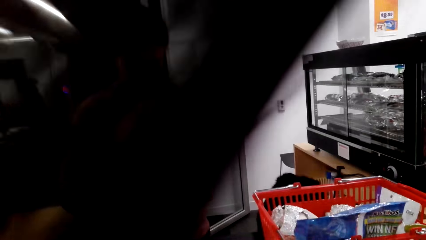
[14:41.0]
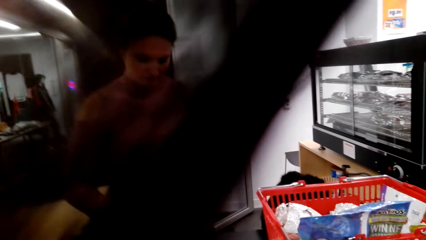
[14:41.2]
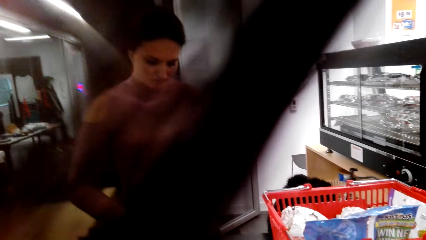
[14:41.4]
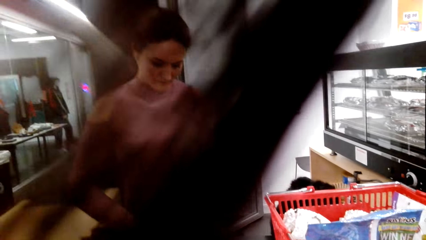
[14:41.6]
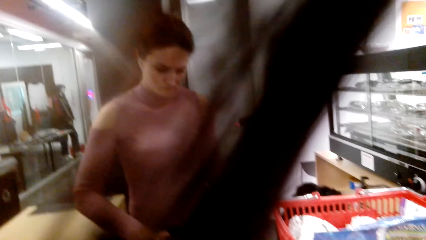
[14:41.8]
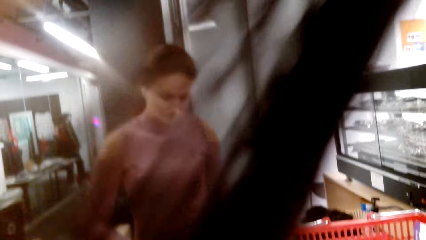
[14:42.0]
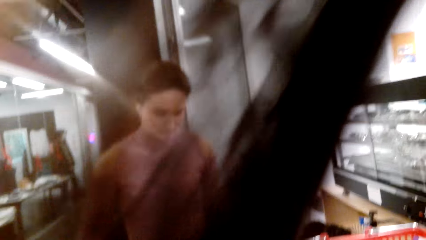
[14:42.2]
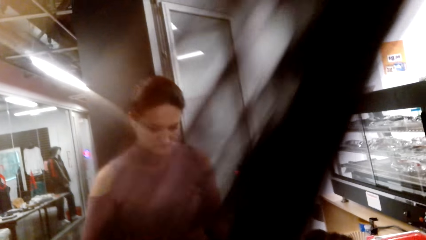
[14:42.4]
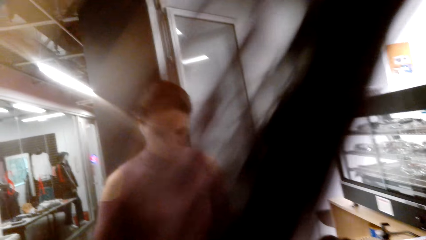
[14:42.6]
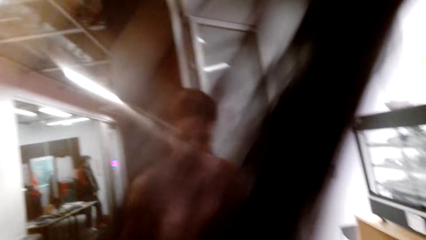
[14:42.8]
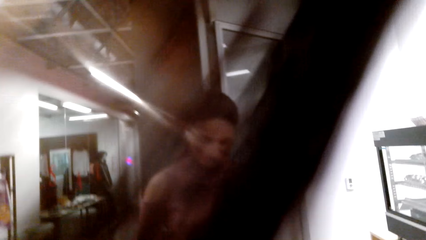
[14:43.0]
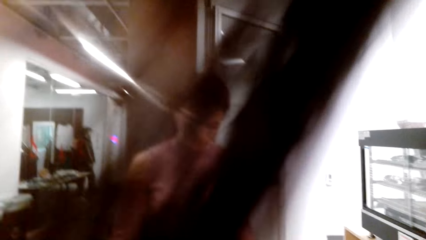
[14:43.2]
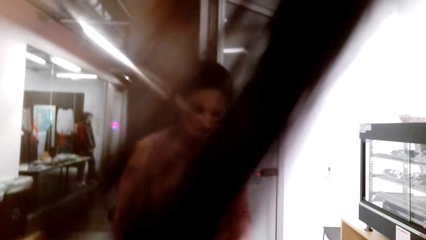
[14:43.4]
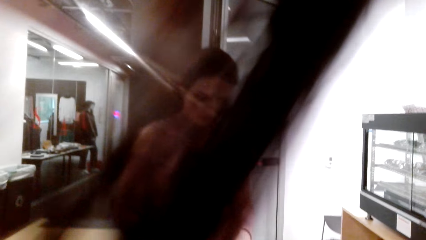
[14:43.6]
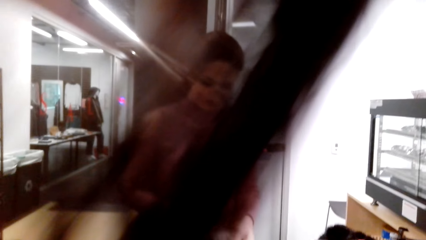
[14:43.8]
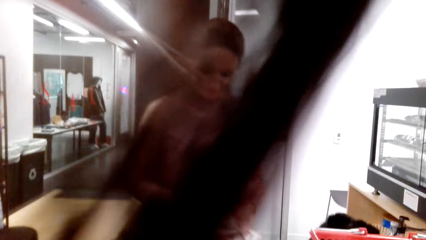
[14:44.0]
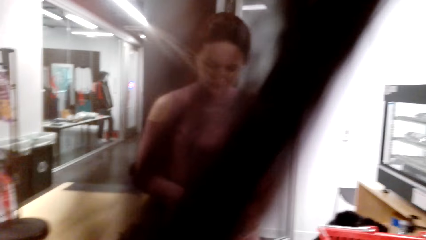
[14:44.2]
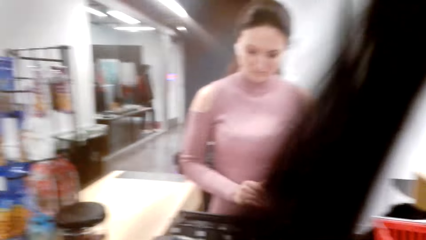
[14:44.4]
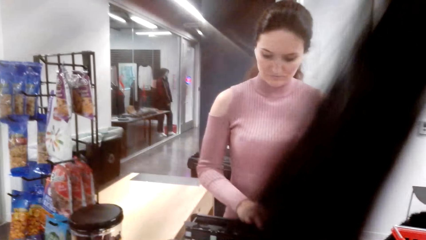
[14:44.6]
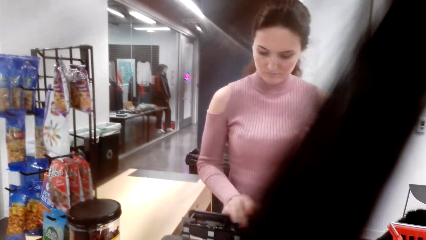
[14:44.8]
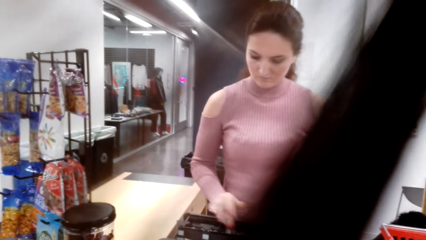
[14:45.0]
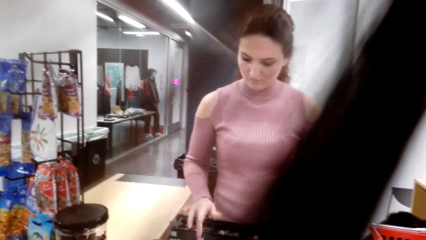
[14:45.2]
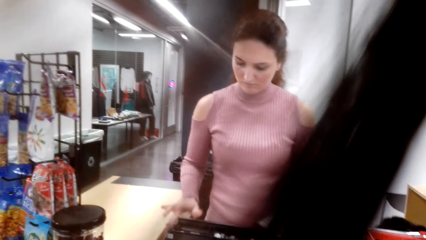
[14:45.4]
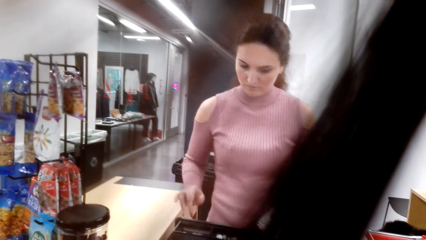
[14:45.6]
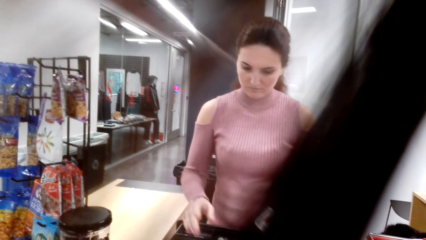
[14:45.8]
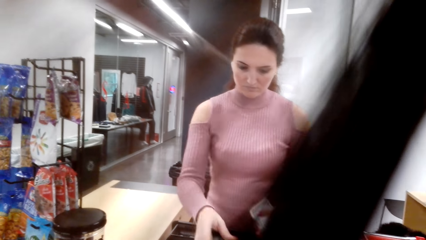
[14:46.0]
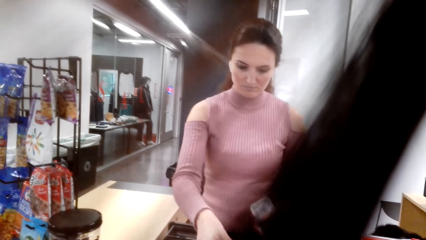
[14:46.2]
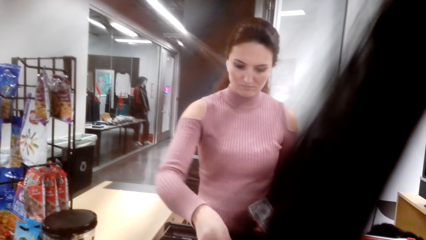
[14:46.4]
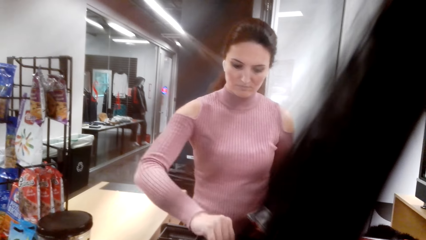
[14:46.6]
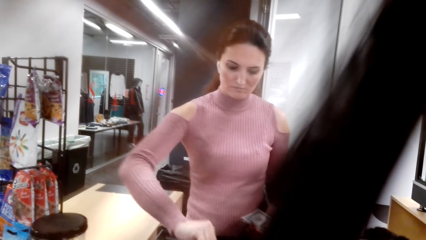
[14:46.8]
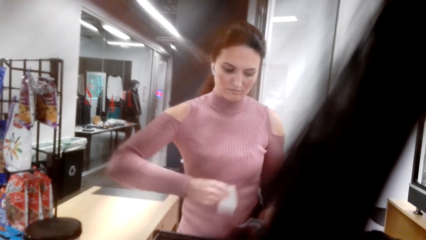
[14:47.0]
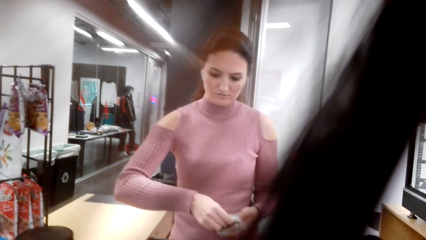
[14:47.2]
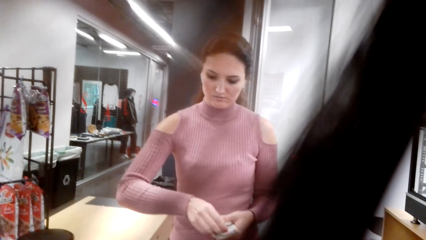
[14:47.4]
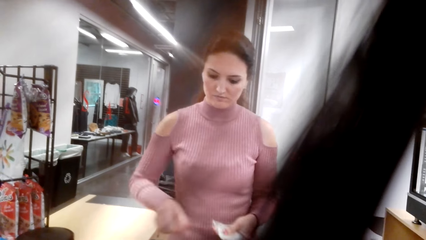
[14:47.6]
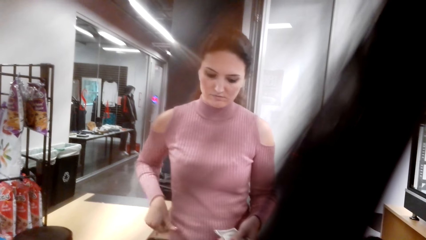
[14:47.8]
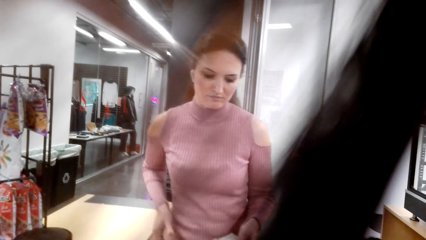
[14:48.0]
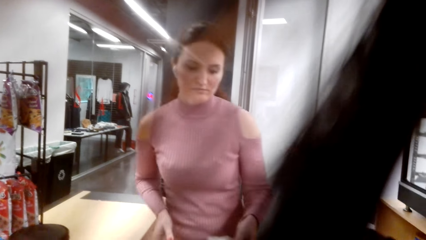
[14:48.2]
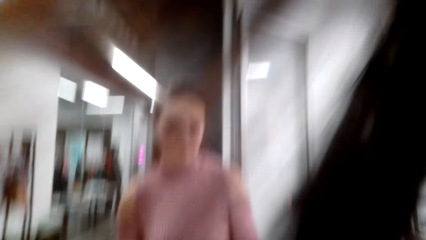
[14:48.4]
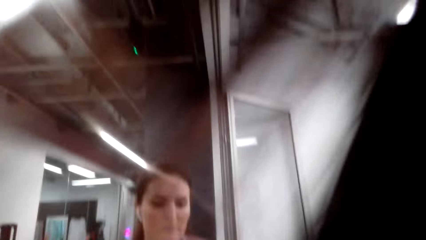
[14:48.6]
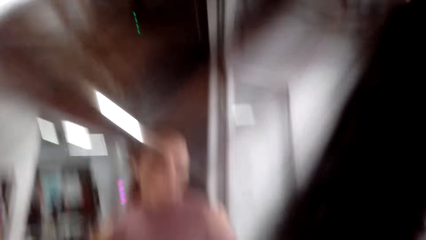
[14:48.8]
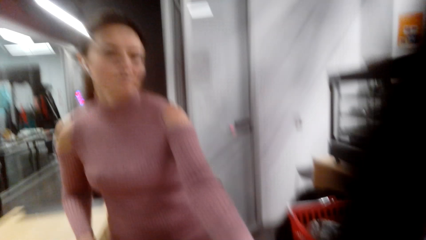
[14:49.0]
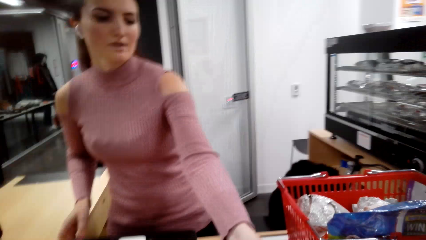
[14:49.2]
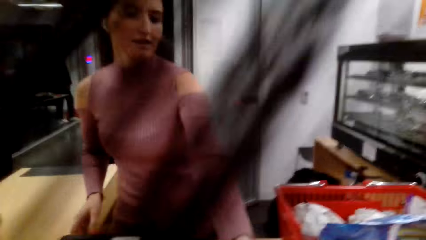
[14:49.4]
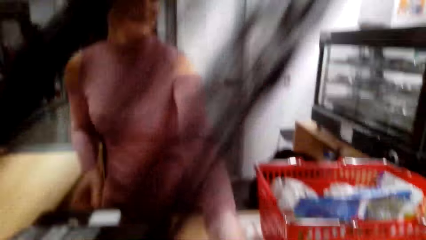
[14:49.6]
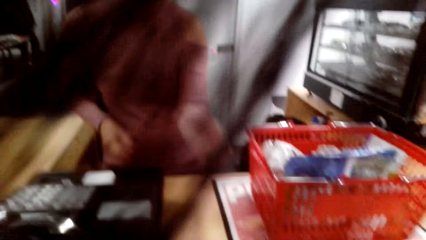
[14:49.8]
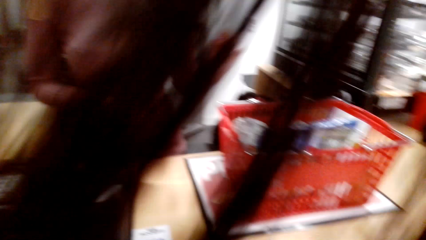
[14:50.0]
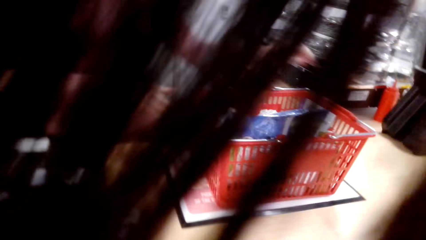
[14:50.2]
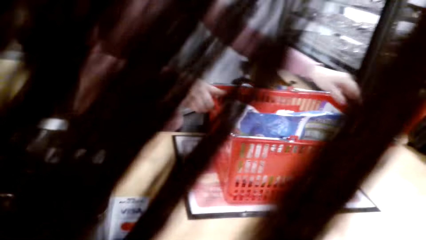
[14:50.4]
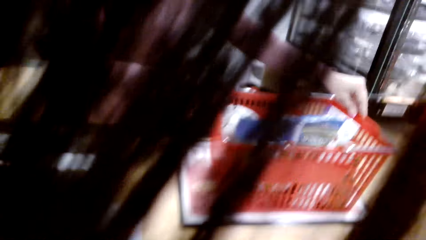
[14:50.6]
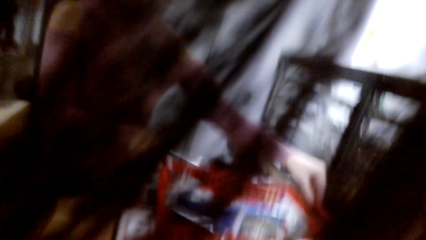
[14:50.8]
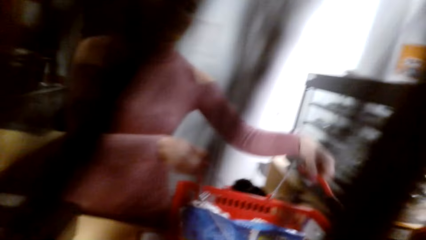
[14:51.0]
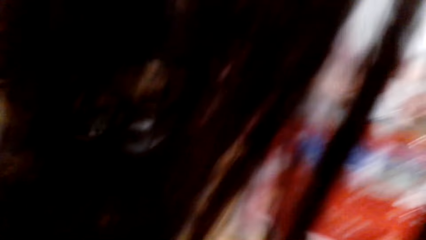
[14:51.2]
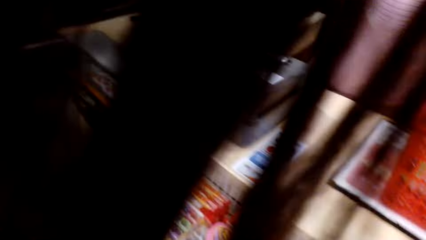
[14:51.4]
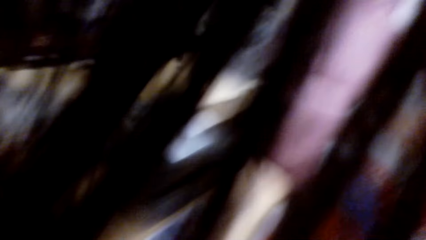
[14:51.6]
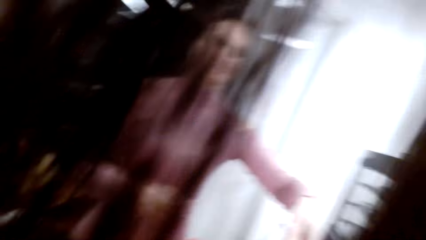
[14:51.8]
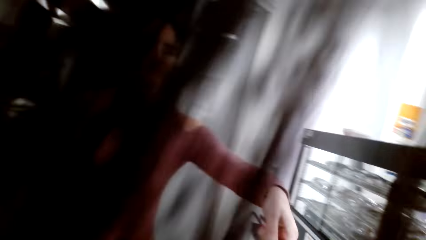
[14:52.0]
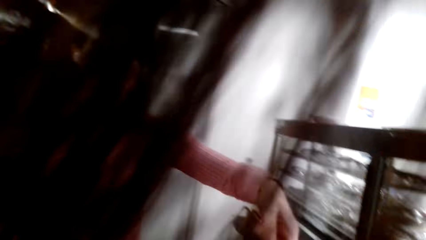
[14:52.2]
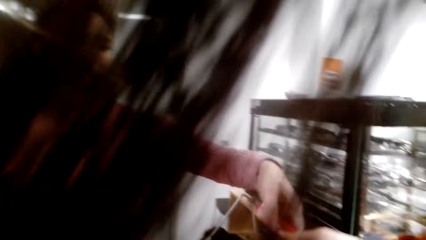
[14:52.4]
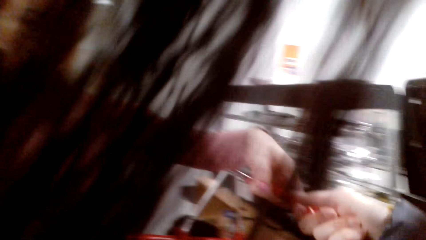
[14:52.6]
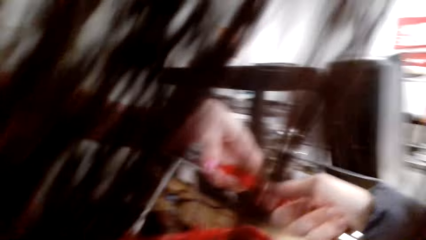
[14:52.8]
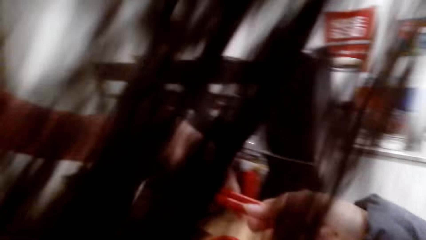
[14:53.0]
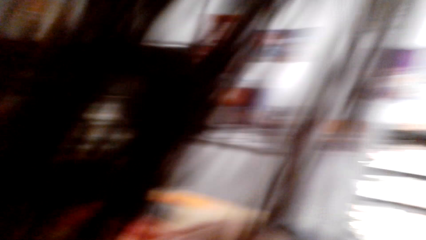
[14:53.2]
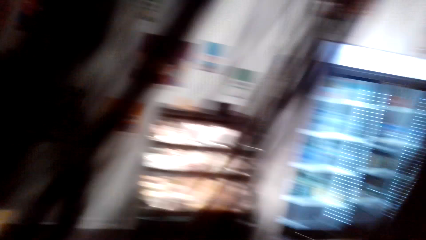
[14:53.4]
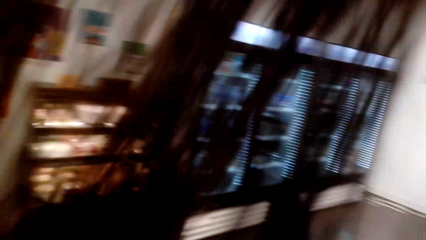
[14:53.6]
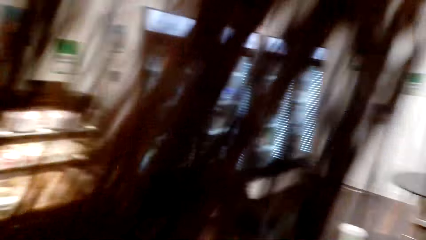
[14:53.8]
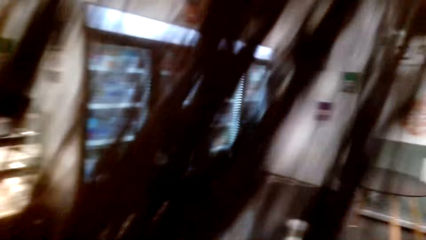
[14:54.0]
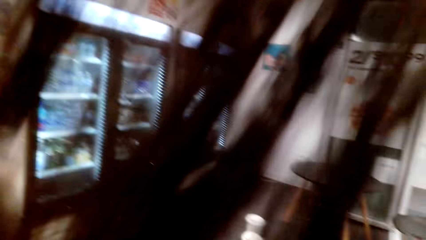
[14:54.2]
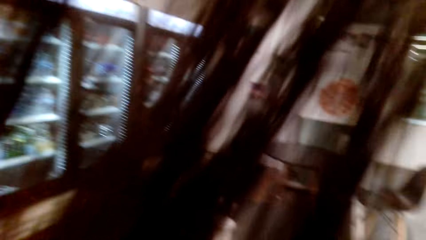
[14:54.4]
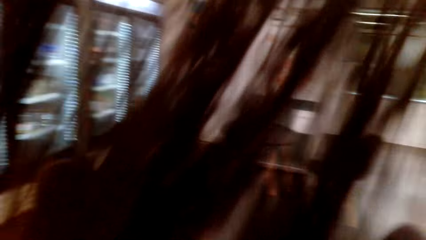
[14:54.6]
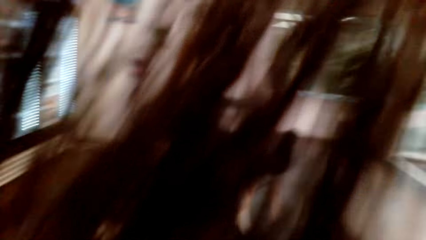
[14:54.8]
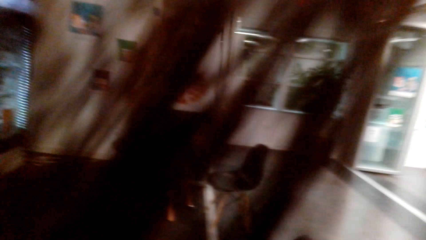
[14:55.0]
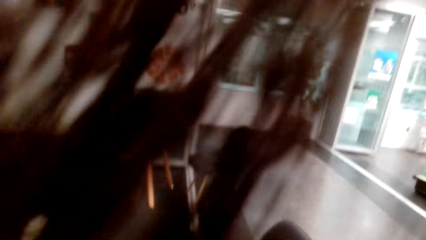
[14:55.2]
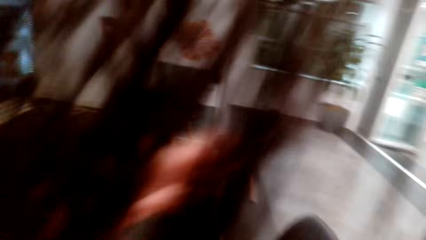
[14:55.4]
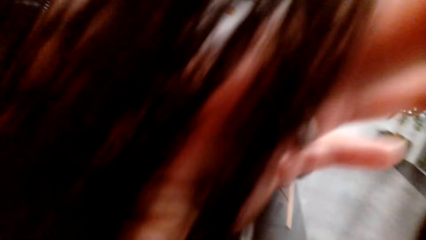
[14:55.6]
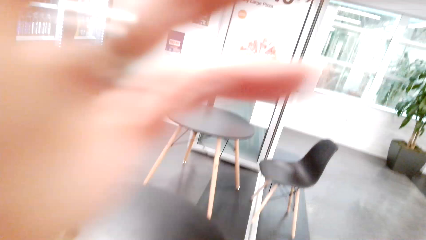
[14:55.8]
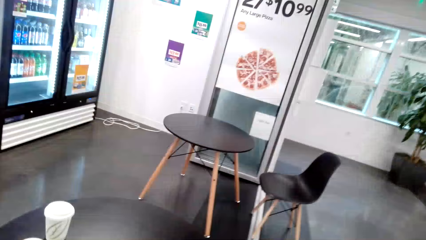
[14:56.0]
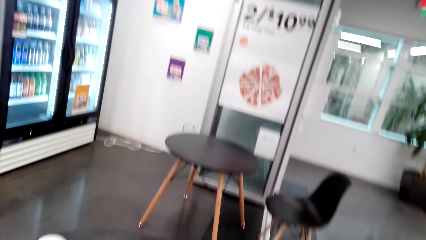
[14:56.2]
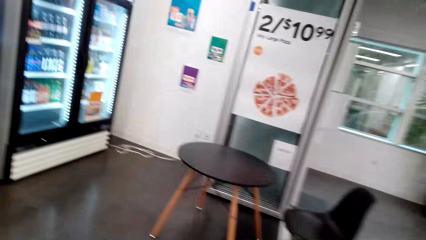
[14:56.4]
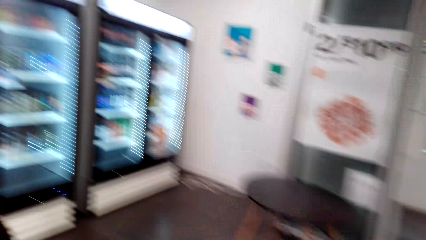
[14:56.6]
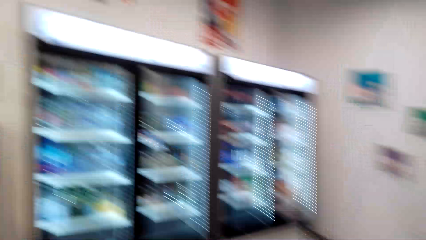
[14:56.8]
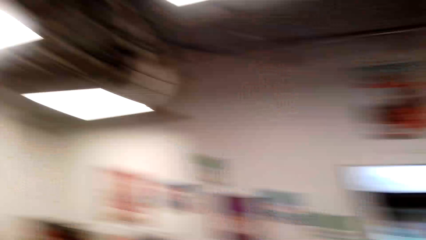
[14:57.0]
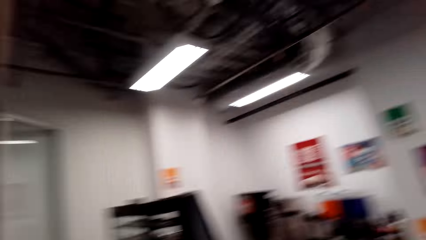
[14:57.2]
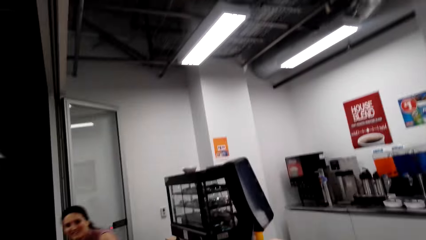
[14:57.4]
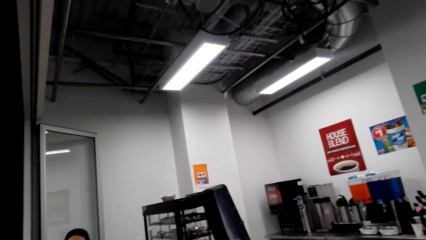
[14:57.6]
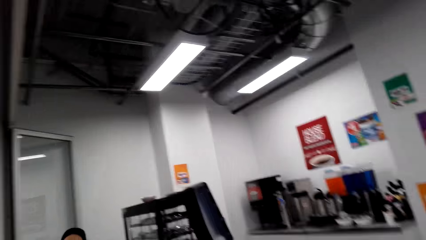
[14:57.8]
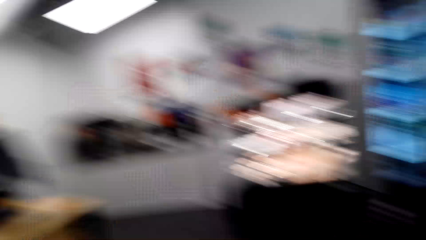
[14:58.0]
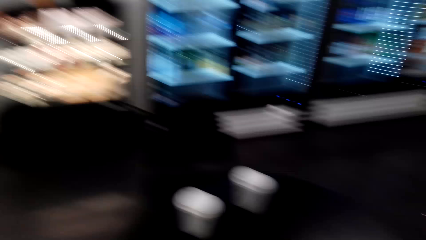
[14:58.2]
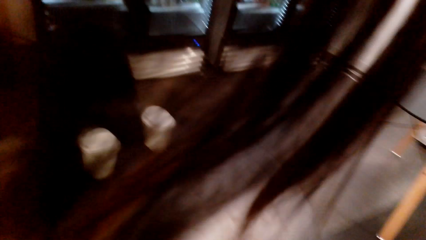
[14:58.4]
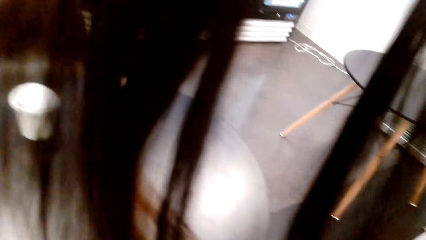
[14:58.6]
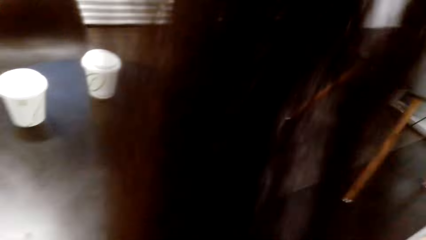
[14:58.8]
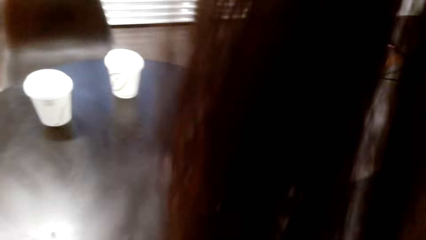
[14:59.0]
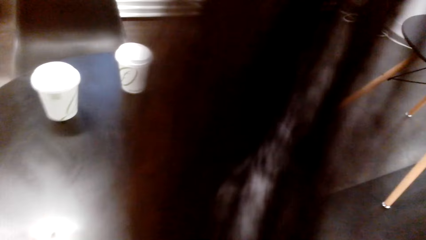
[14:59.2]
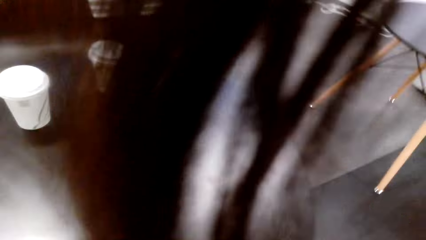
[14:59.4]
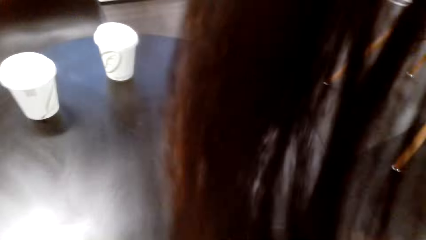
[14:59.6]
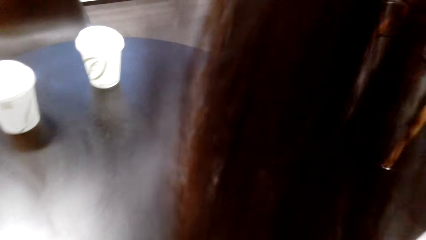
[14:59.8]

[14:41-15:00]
The lady cuts a receipt from the POS. The lady closes the POS money drawer. The camera wearer takes the money from the lady. They take the tray from the lady. They touch something.
